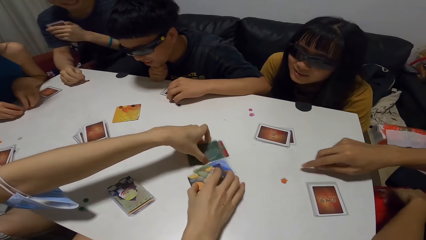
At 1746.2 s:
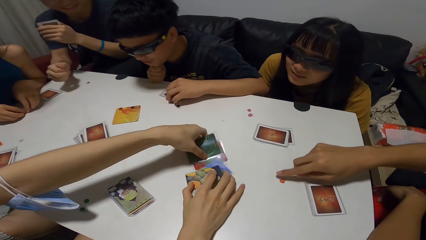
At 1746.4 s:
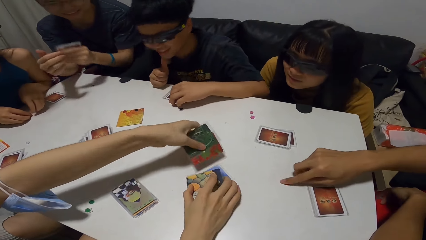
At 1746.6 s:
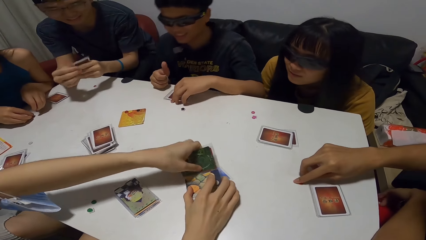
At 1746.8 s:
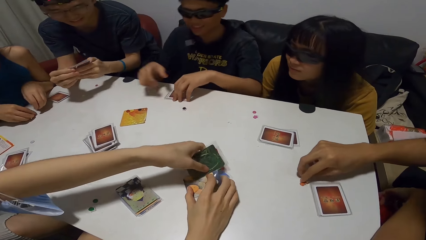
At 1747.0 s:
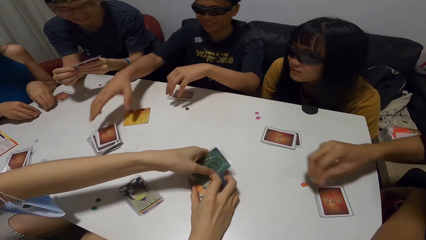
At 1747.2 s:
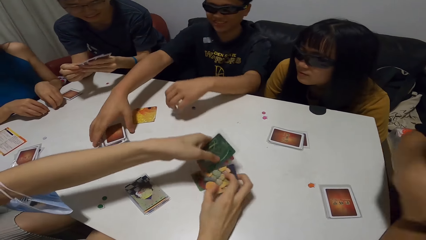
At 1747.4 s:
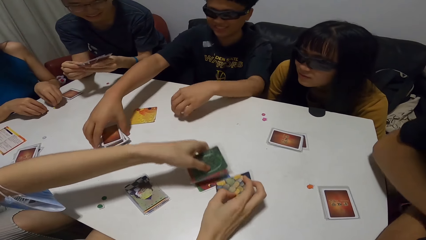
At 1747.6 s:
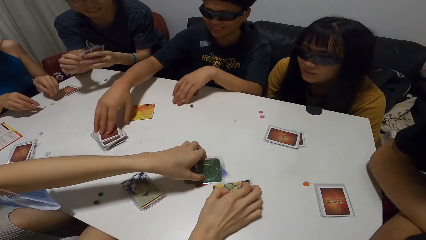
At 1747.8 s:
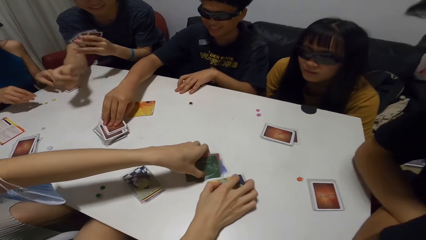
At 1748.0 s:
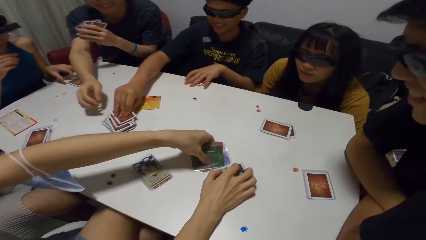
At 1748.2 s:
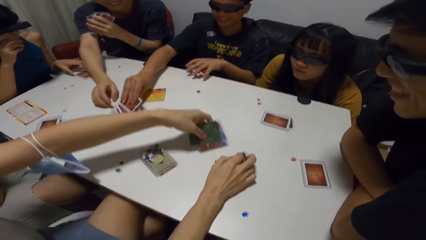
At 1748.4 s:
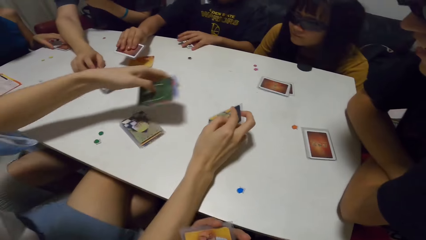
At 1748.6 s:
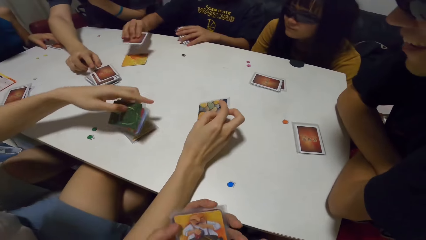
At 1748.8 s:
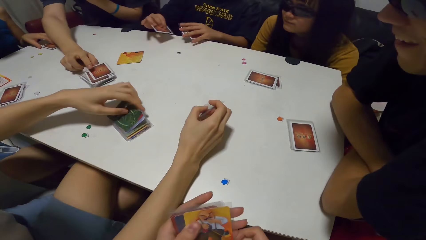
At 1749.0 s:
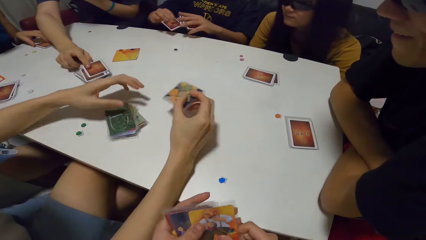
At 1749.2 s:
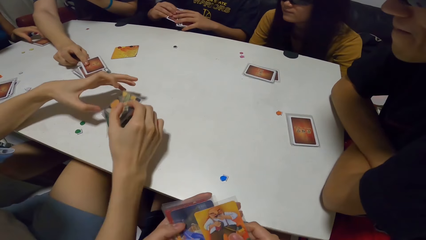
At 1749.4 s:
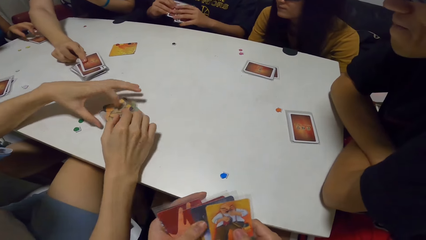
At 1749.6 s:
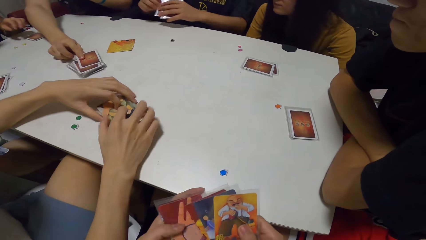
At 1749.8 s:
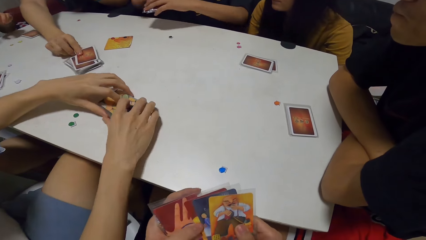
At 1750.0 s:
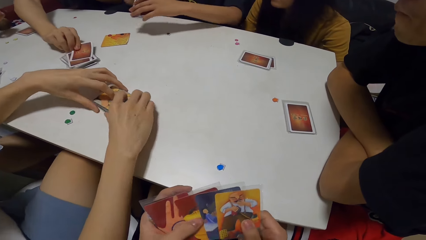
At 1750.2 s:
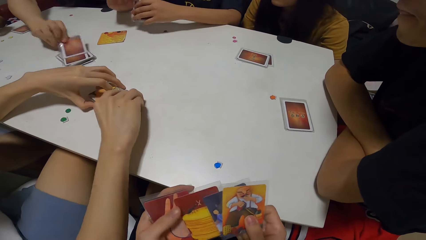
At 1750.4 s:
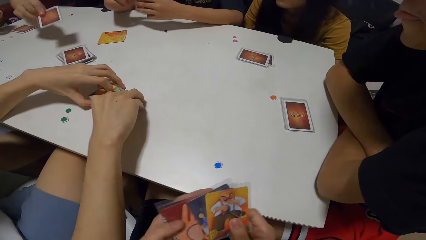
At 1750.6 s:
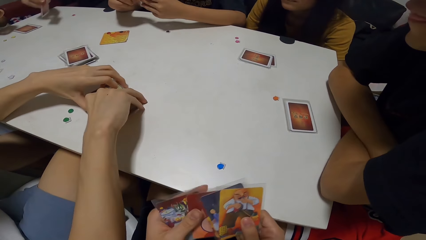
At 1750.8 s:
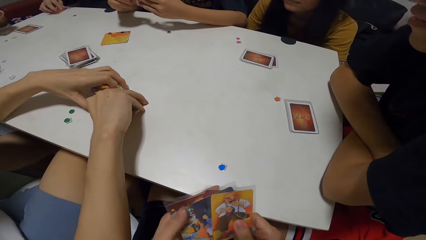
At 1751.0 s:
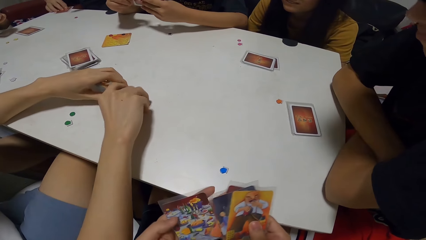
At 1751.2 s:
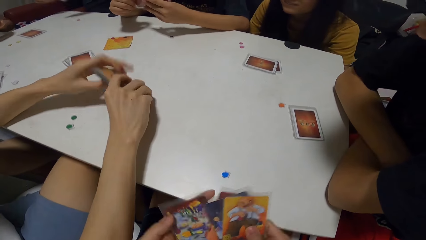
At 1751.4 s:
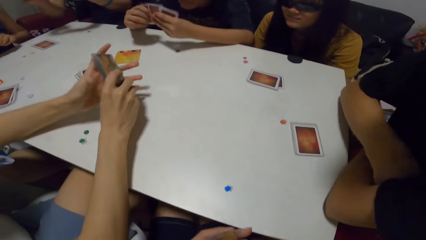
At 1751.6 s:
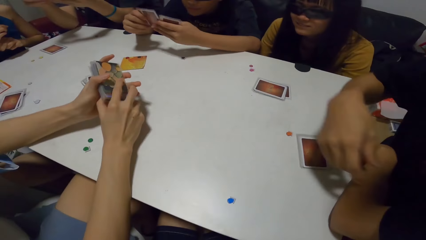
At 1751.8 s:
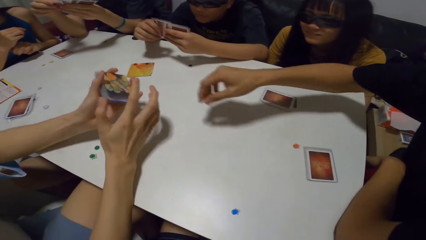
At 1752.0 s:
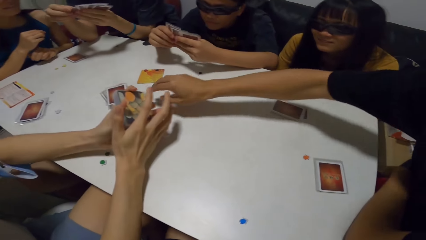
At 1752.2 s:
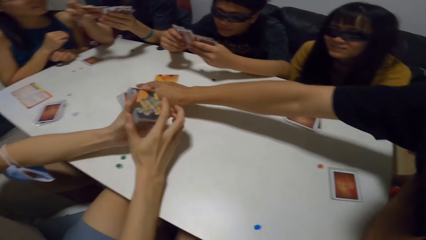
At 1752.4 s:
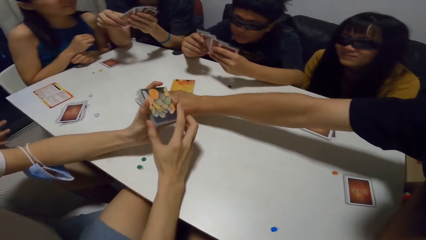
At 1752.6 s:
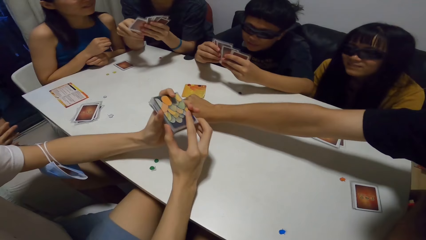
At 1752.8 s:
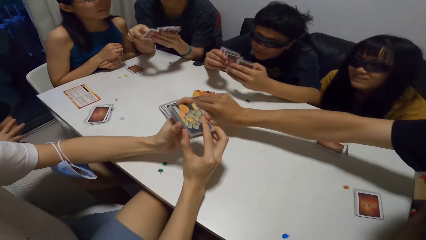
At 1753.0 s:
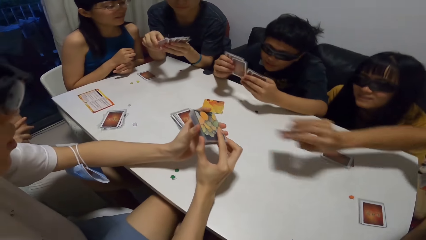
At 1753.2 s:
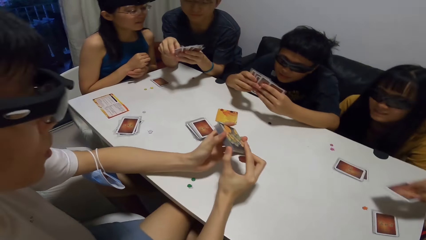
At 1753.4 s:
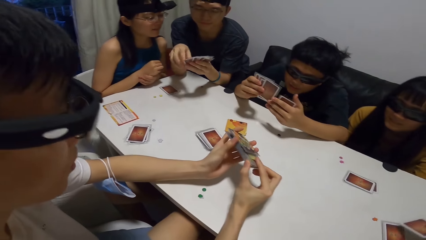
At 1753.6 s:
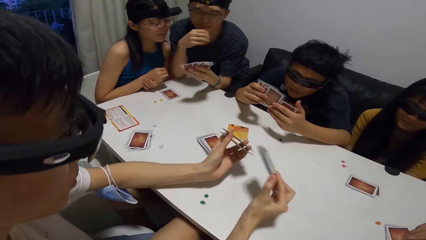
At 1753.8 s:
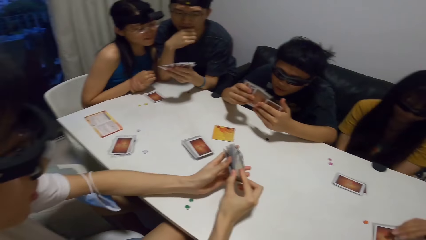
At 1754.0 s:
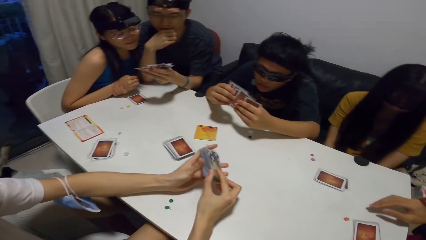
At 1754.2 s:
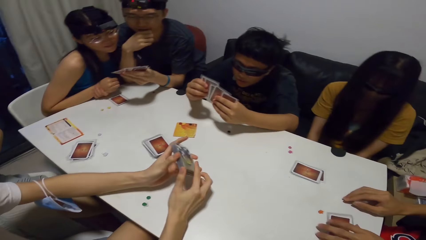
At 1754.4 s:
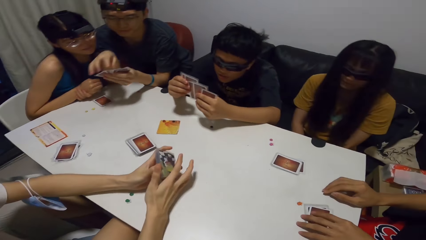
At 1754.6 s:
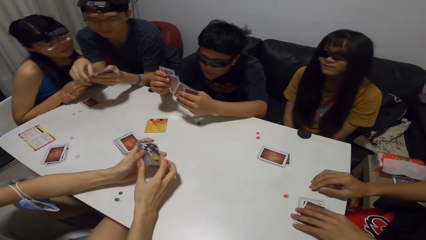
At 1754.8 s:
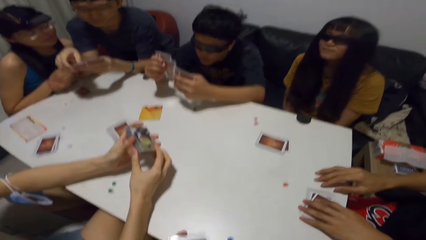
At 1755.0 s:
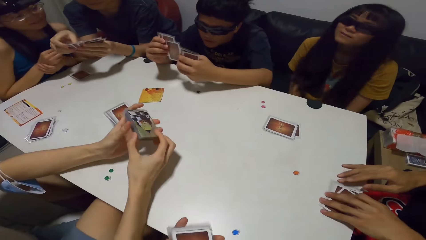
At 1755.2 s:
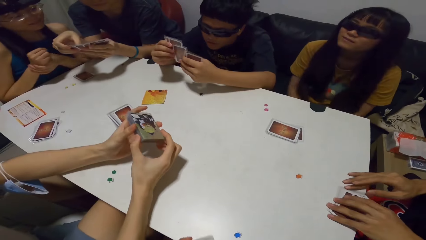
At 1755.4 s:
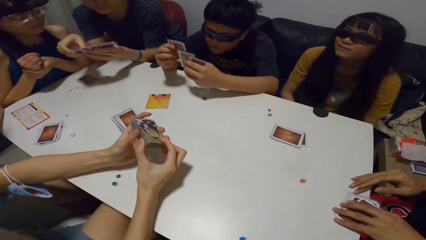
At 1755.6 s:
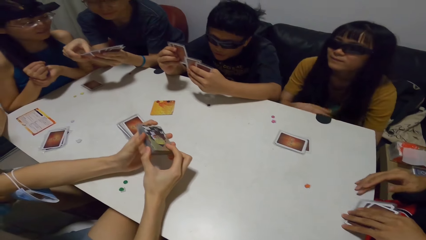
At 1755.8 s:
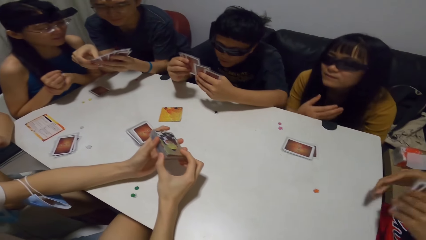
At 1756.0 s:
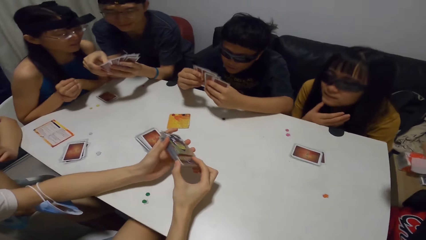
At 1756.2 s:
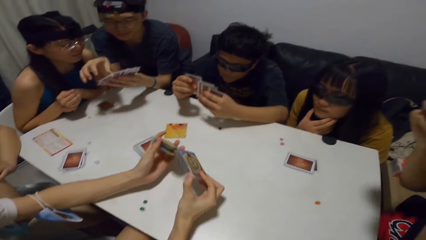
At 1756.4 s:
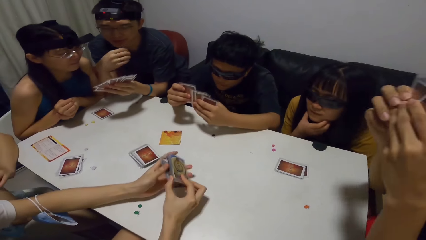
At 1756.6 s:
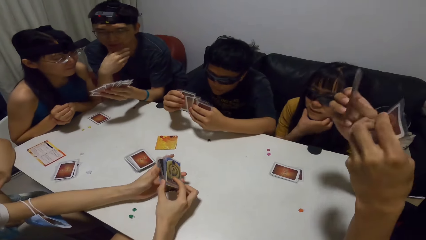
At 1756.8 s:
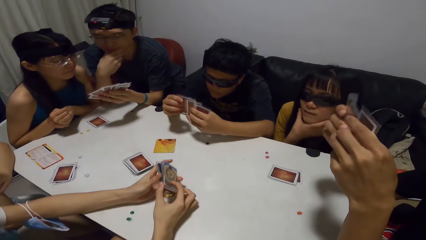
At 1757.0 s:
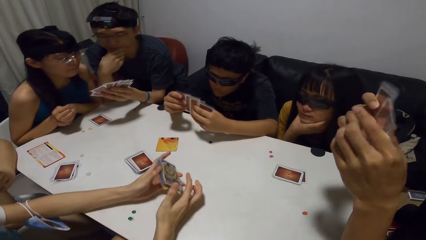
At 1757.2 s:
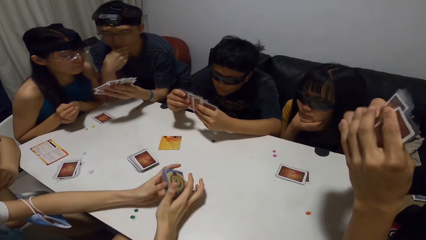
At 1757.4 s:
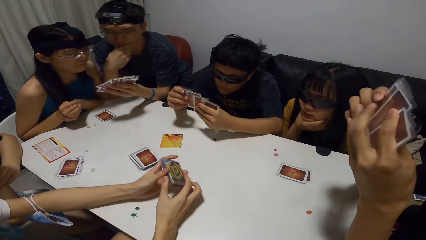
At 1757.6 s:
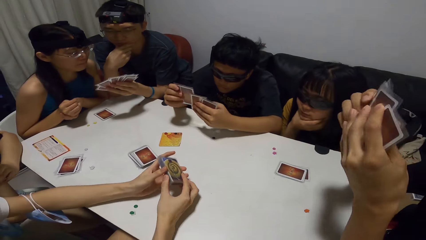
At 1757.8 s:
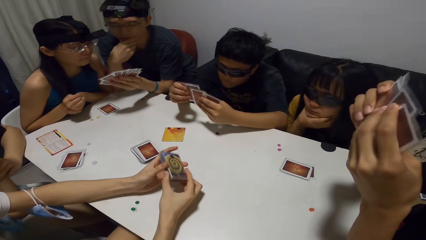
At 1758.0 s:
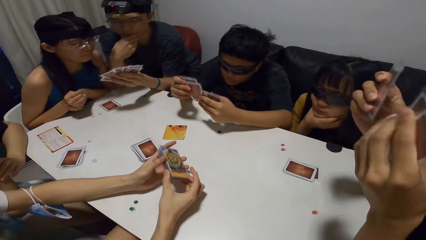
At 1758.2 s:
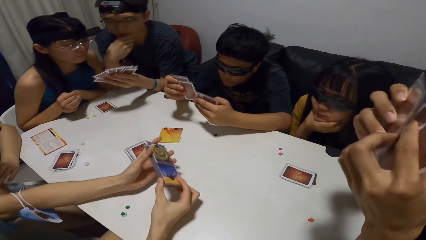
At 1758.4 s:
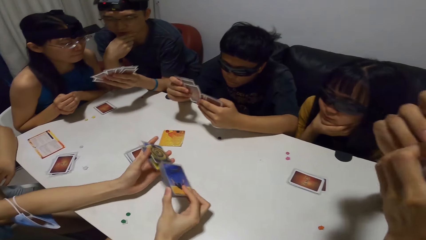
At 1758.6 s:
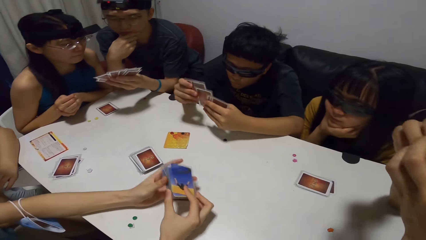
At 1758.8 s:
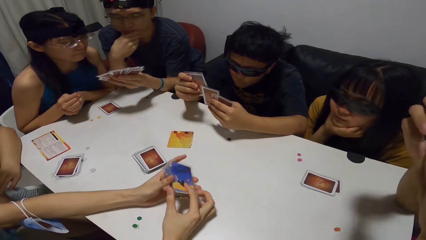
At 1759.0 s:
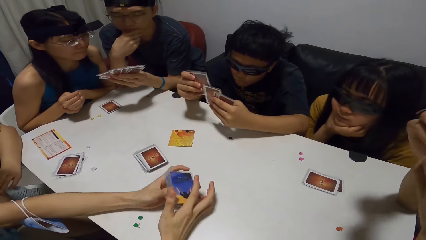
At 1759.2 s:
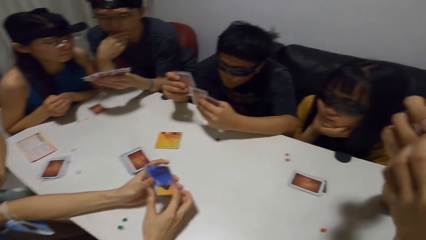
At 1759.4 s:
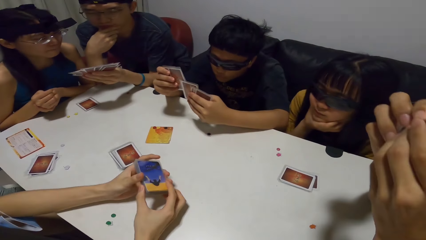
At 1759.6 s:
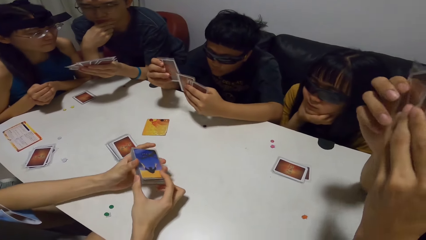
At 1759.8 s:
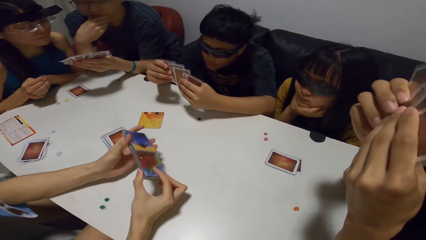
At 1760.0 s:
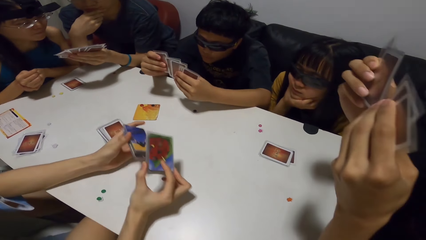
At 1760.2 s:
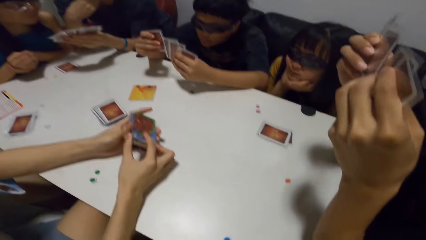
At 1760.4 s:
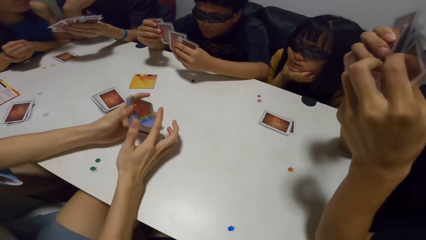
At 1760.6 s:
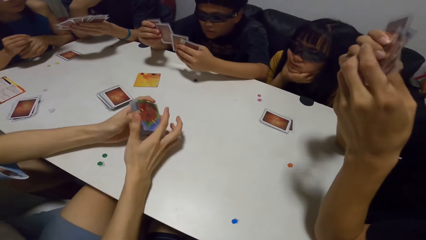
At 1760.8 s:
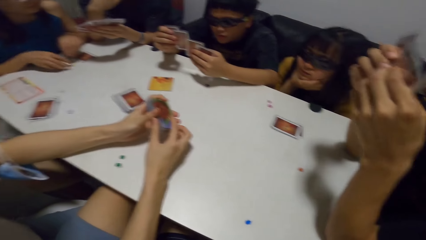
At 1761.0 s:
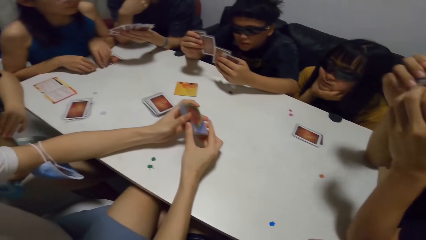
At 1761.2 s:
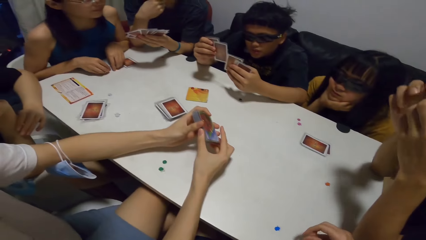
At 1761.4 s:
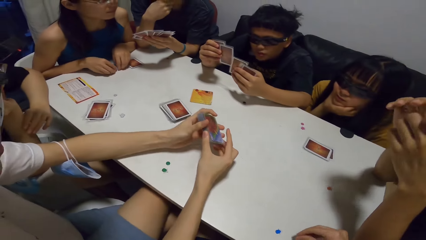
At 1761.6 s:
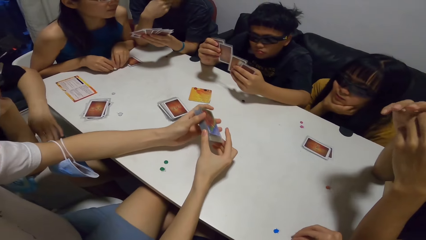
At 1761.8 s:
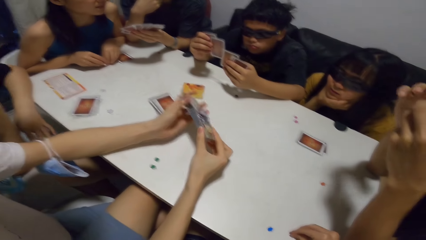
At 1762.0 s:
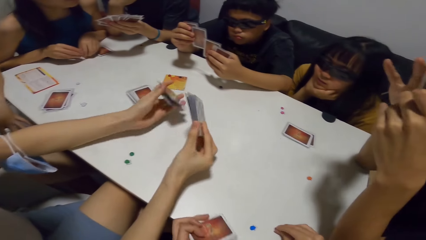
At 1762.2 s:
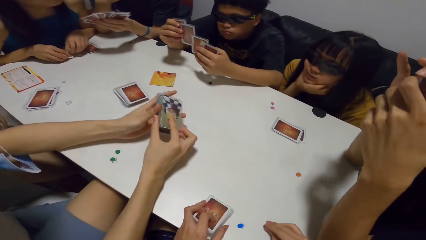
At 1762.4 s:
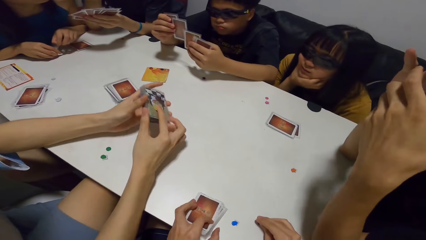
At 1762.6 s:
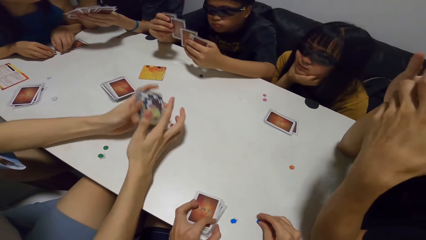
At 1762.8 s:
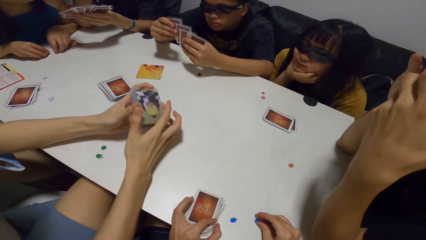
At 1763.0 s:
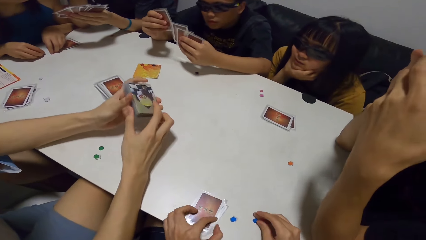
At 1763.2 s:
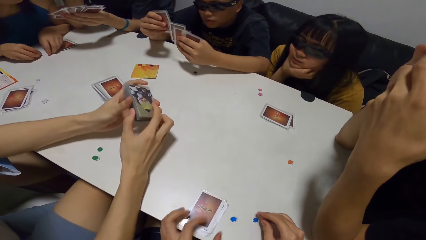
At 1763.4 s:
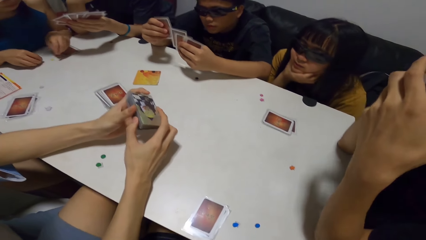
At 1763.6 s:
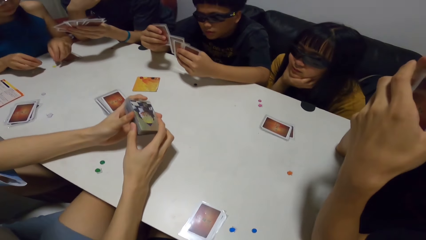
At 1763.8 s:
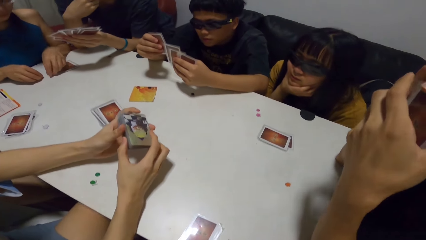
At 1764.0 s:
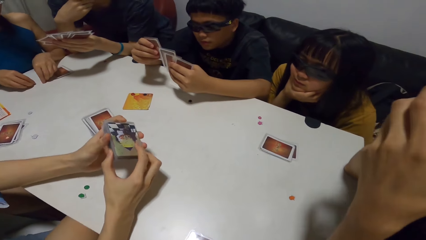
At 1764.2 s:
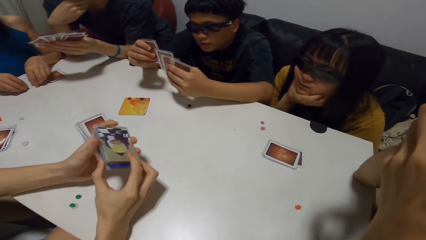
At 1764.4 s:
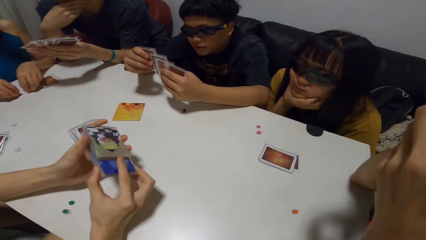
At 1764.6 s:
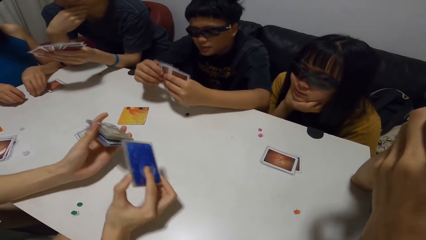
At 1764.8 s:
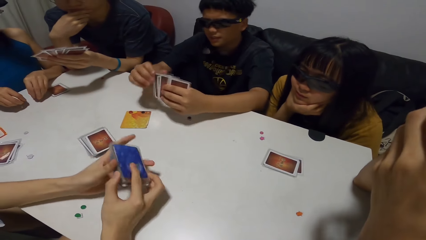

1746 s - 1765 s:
A person picks up cards. A man shuffles through the cards in his left hand with both hands. Another man arranges some cards on the table with his right hand. He picks a card from the cards on the table with his right hand. The first man picks a card from the cards on the table with his right hand. A third man arranges the cards on some cards on the table with both hands. The camera wearer shuffles through the cards in his hands. The second man shuffles through the cards in his hands. The third man picks the cards from the table with both hands. He shuffles the cards in his hands. A fourth man picks a card from the cards on the table with his right hand. The second man shuffles through the cards in his hands. The fourth man drops the card on some cards on the table with his right hand. He picks the cards from the table with his left hand and shuffles through the cards in his hands. The camera wearer drops a button on the table with his right hand. He drops some cards on the table with his left hand.
